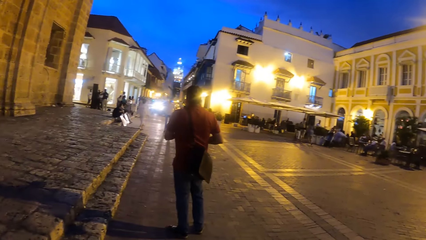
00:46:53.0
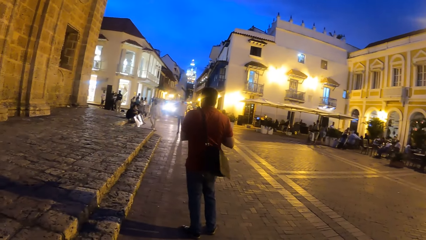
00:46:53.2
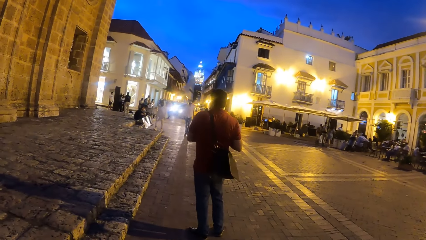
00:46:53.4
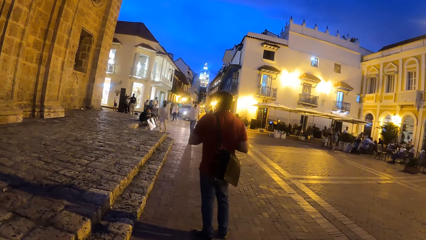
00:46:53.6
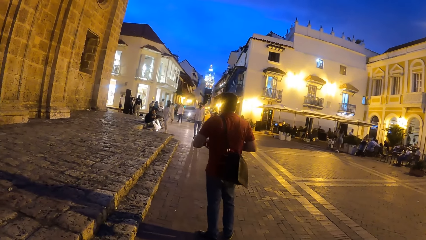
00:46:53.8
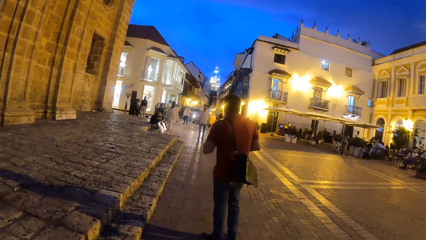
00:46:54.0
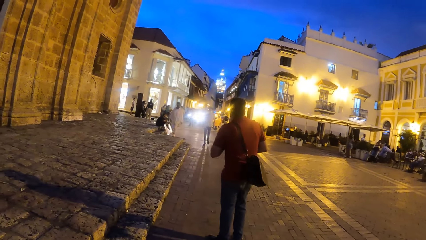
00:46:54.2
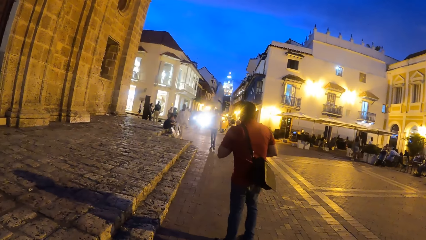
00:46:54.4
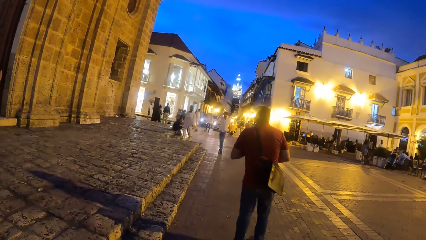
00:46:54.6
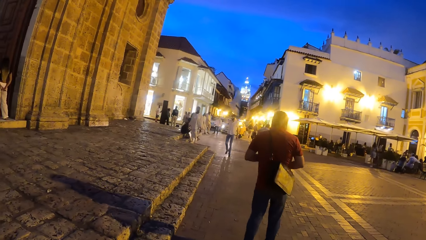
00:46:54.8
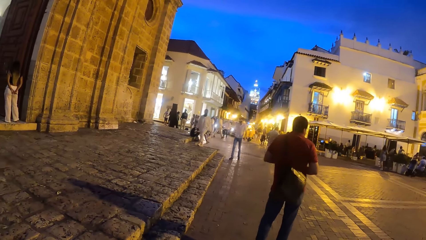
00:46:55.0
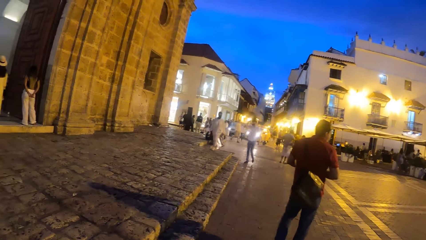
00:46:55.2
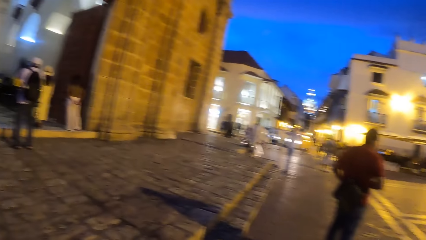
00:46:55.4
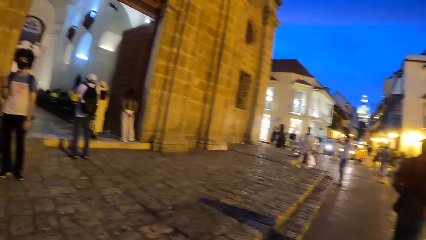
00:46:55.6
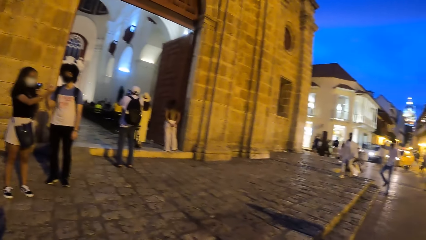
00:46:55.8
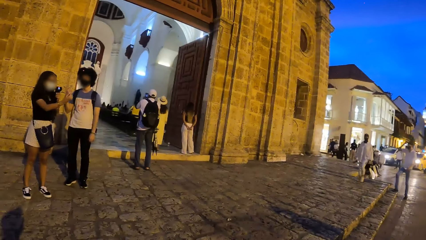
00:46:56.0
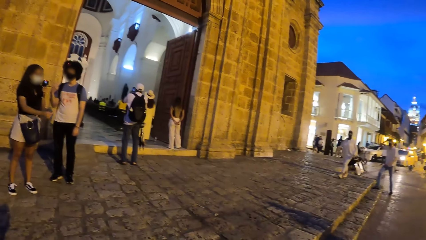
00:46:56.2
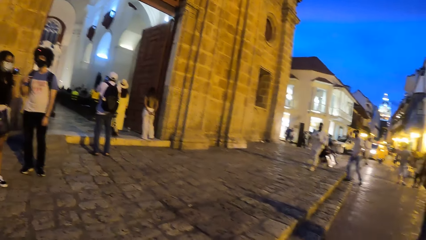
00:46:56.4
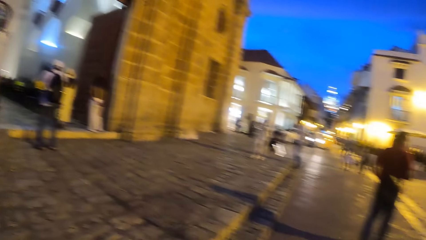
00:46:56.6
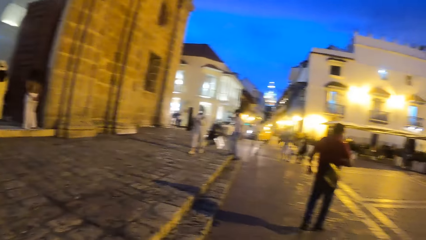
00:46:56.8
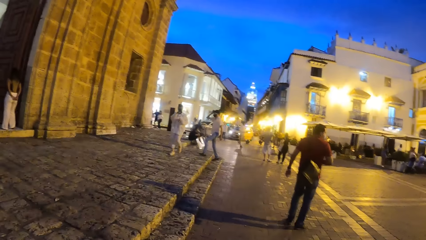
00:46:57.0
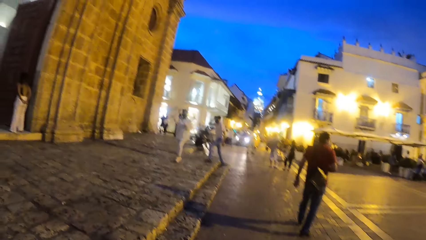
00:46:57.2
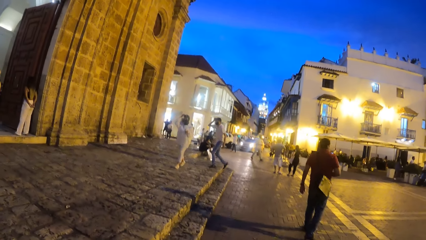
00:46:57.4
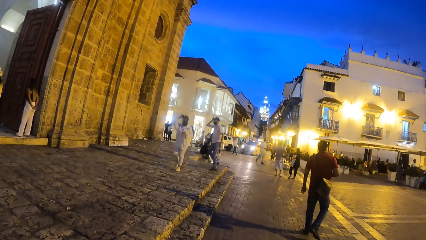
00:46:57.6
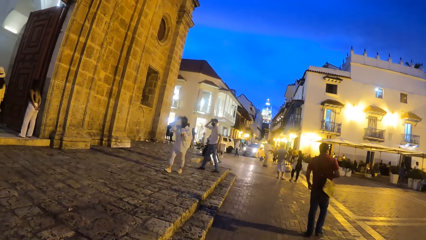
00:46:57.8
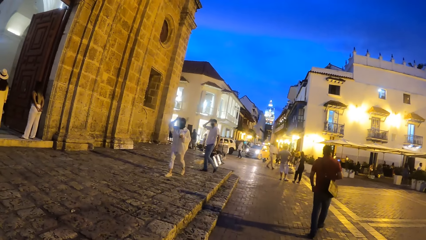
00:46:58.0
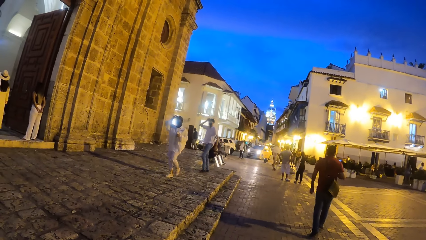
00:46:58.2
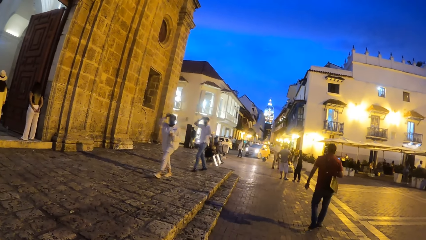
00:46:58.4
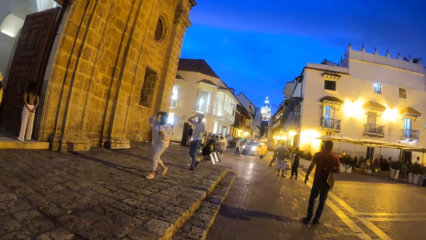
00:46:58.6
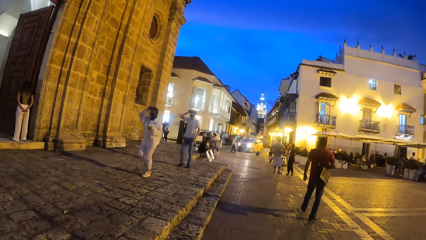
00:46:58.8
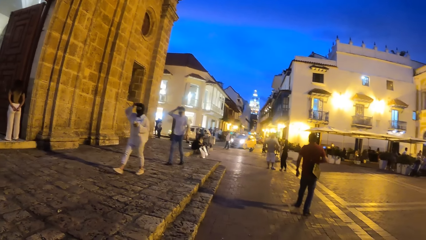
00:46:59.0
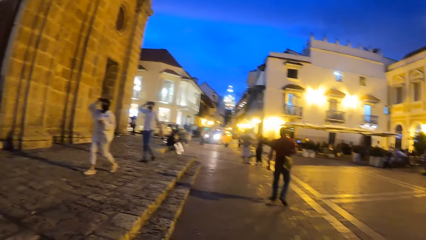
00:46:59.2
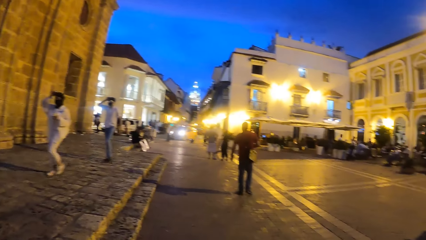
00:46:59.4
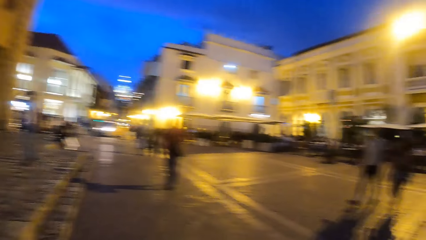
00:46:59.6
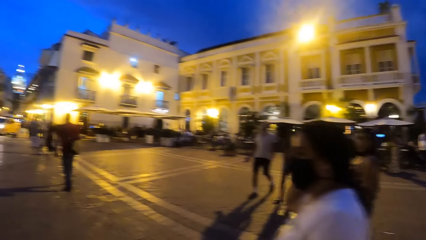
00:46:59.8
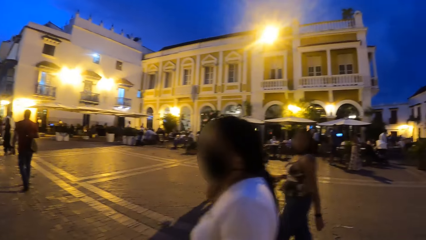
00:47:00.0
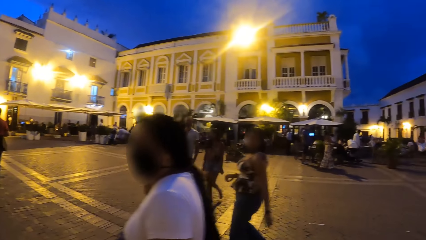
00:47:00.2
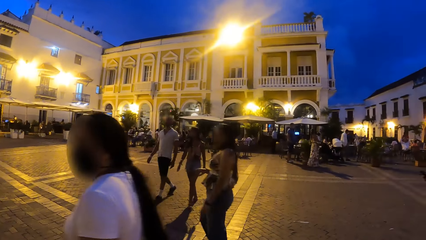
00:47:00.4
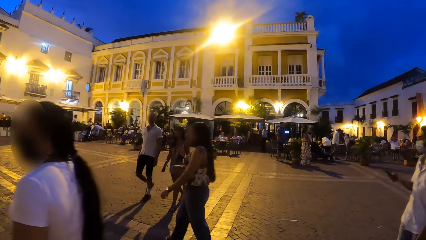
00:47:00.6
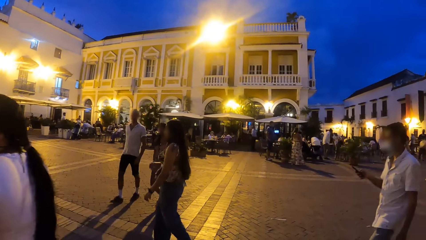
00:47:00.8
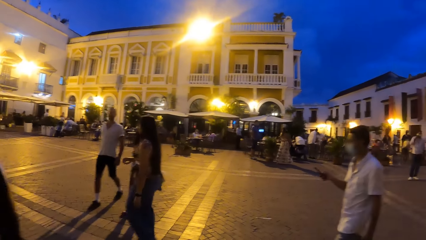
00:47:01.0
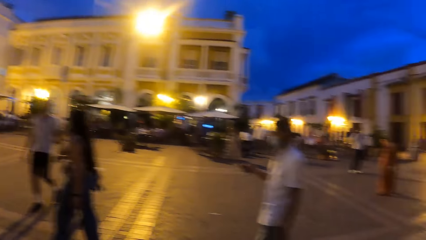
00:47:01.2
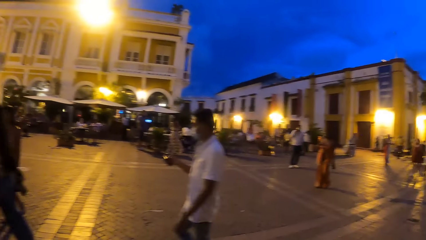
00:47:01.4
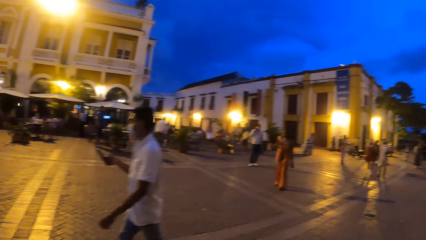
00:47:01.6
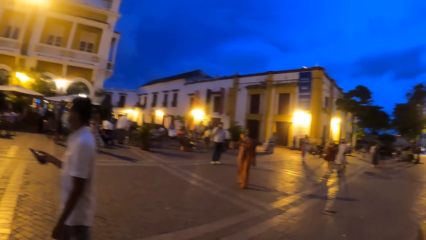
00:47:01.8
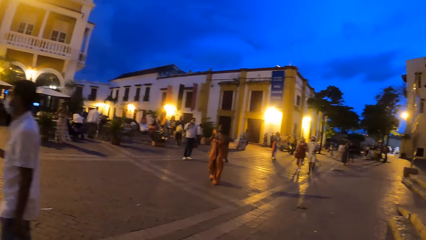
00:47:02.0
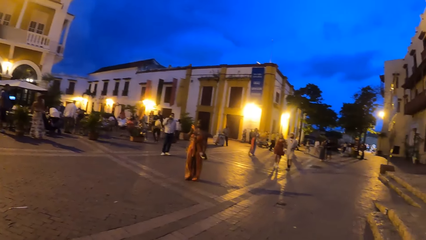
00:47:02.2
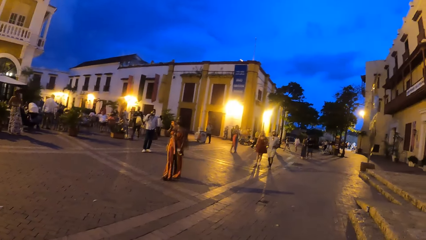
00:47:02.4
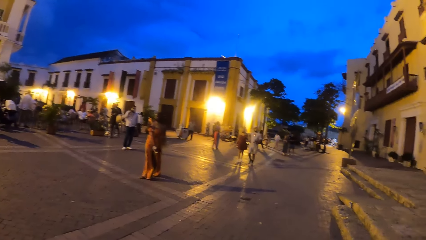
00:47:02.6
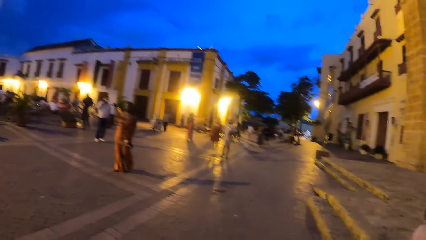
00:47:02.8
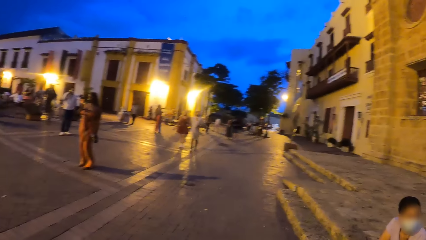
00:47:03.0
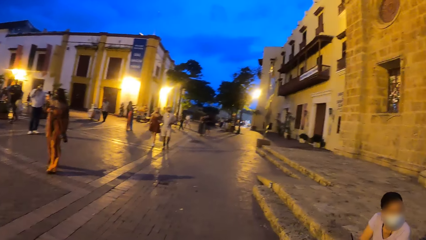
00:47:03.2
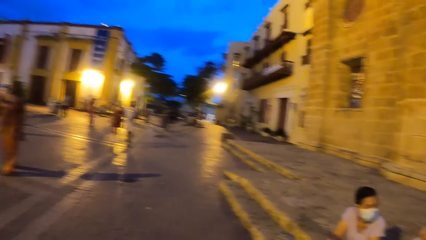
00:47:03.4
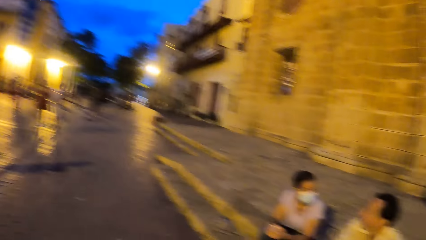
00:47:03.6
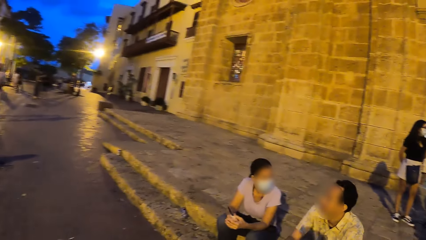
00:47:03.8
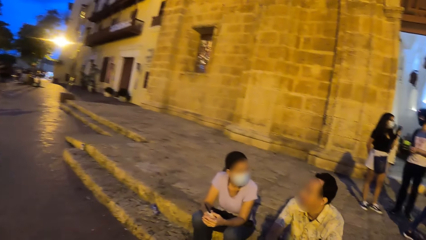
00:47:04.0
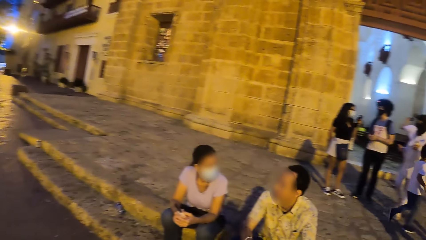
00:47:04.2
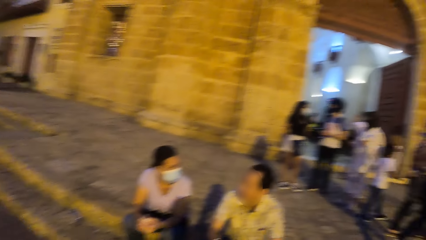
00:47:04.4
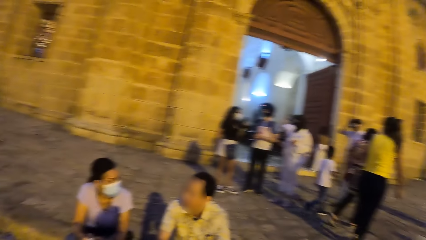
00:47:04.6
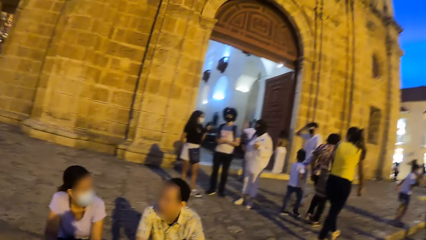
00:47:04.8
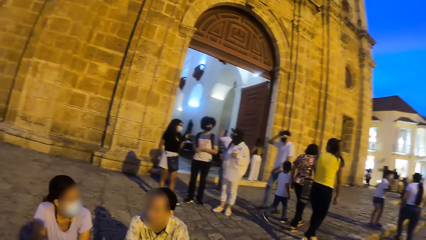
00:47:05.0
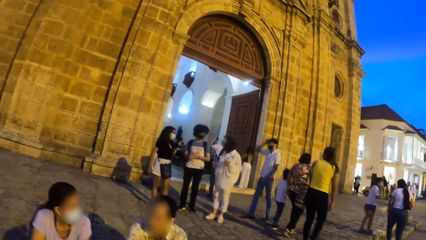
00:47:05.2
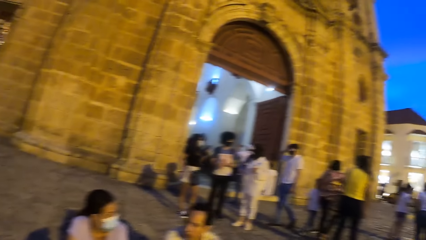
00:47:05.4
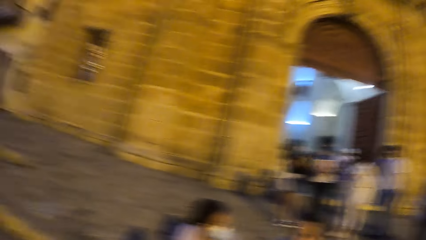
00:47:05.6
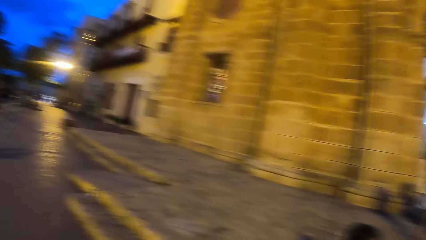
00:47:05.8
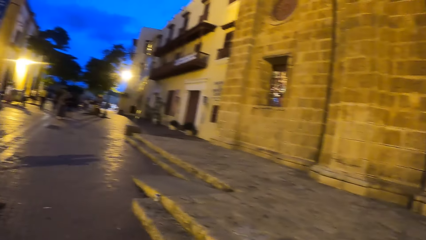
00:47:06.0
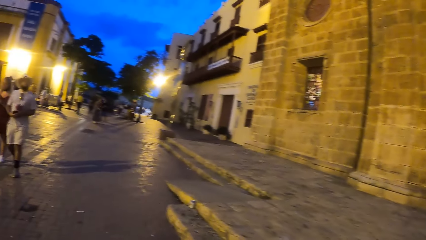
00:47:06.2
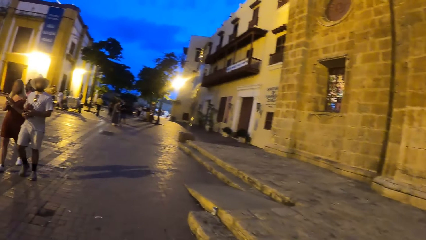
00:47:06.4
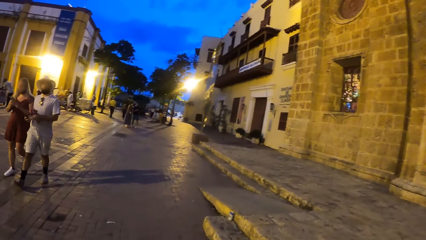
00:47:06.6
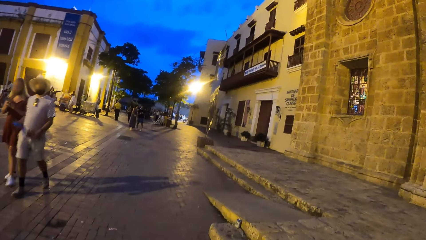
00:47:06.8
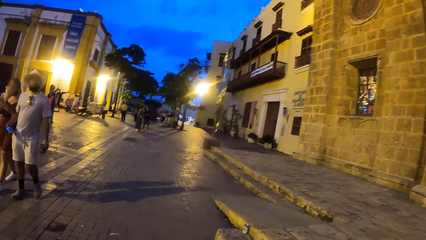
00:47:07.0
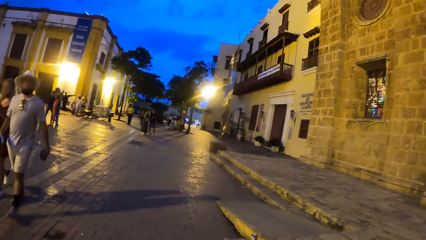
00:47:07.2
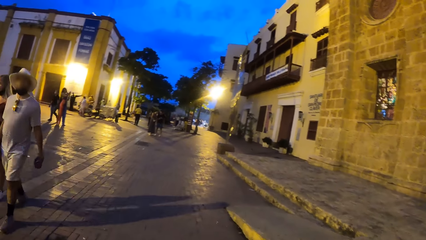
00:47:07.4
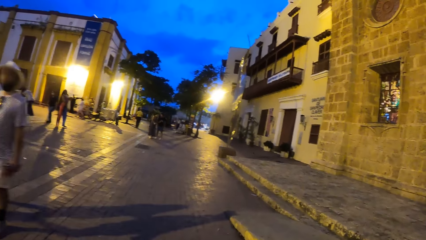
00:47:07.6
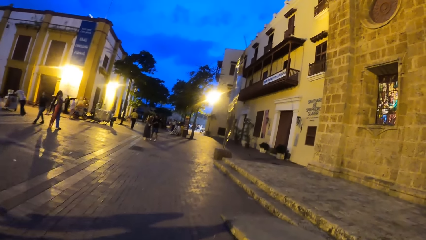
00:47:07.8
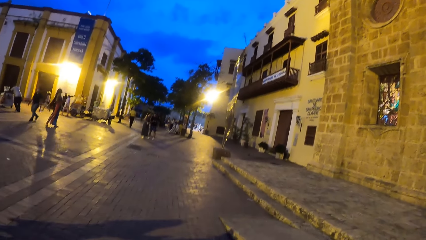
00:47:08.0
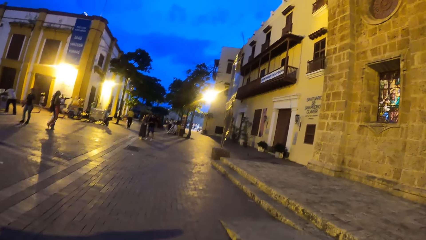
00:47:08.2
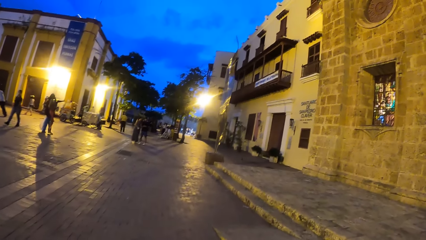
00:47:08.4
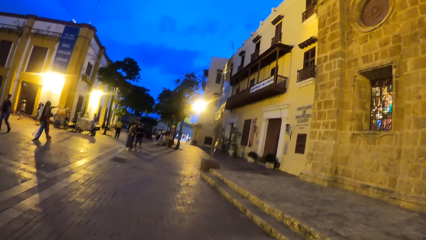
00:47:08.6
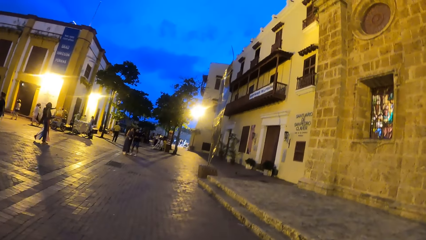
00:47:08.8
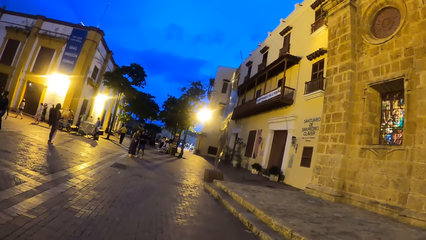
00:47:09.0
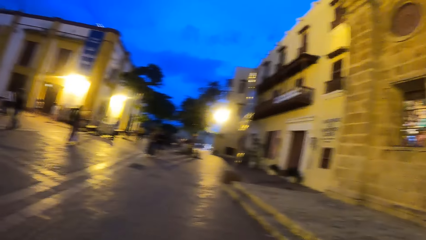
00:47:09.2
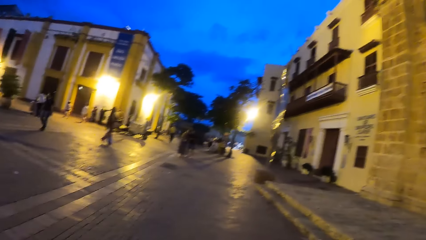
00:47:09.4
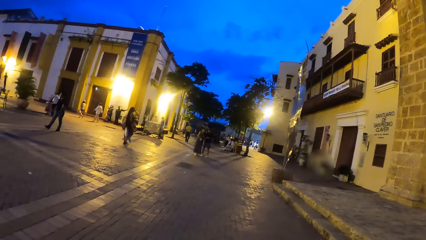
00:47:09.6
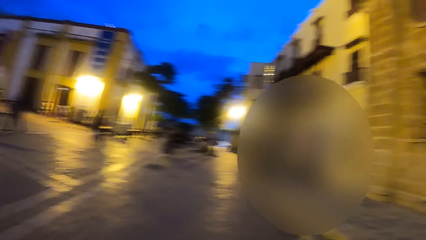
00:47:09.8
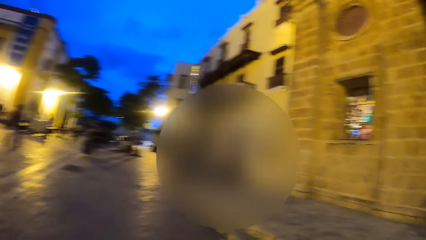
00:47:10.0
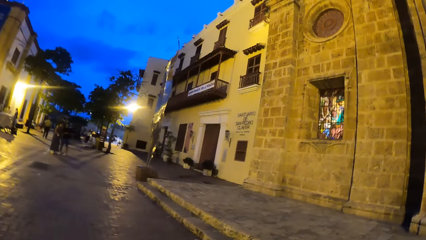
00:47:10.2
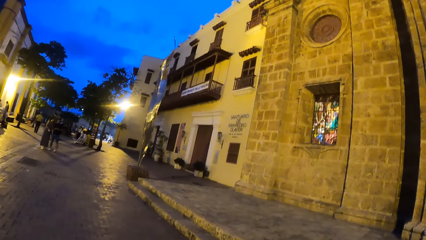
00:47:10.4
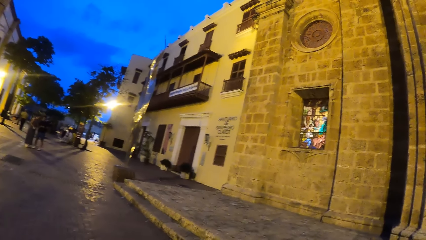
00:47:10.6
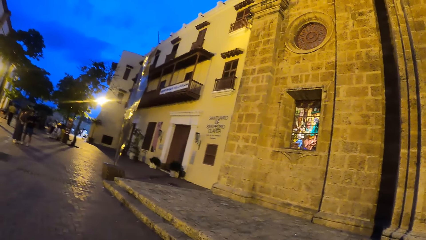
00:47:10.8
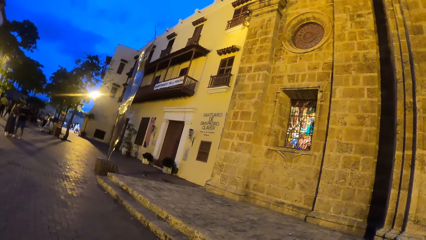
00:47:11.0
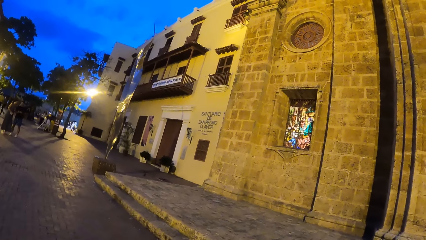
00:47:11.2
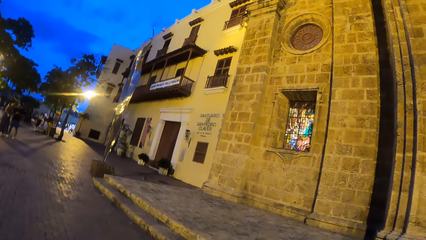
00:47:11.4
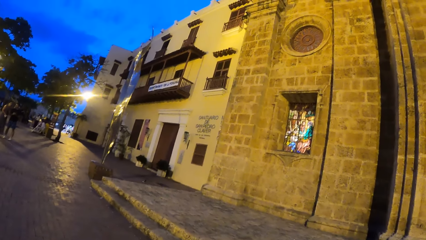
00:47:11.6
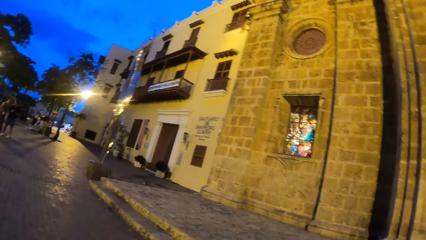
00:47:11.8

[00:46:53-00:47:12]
The boy interacts with the woman. The camera wearer looks around. The woman interacts with another woman and the boy. The camera wearer walks around.
